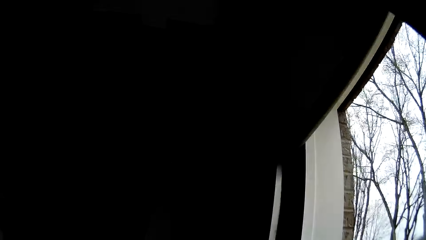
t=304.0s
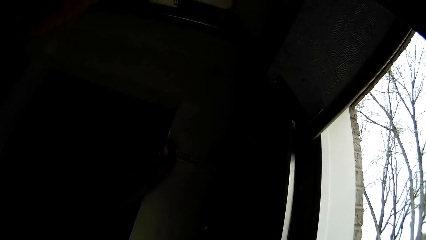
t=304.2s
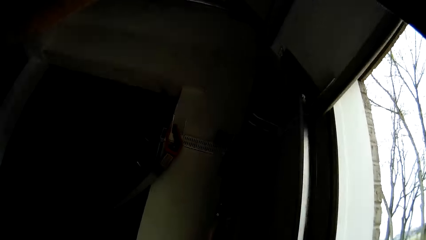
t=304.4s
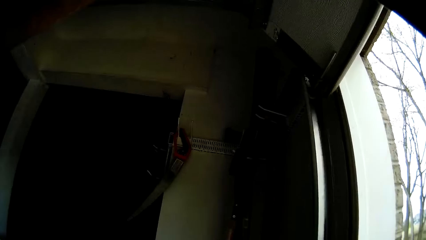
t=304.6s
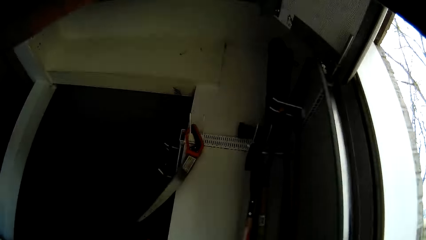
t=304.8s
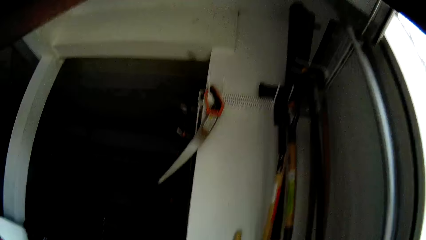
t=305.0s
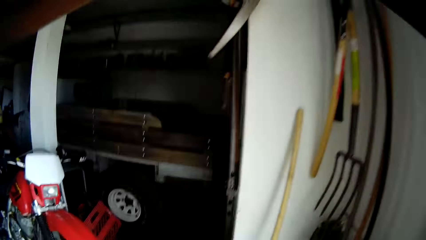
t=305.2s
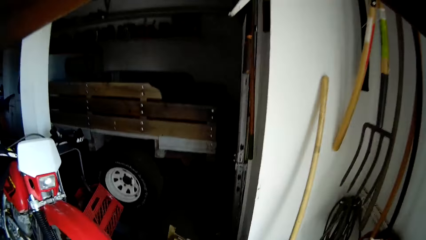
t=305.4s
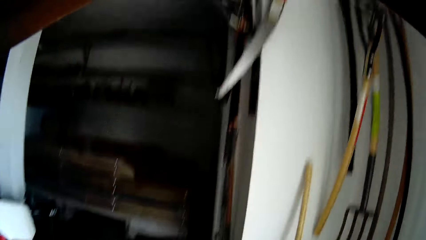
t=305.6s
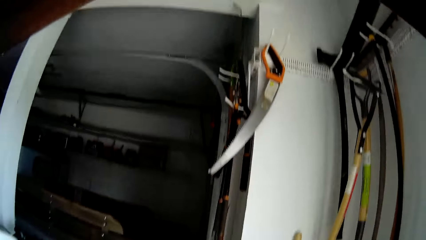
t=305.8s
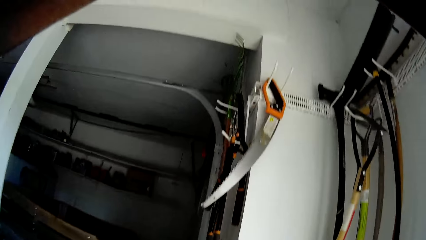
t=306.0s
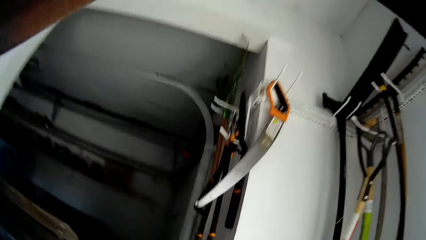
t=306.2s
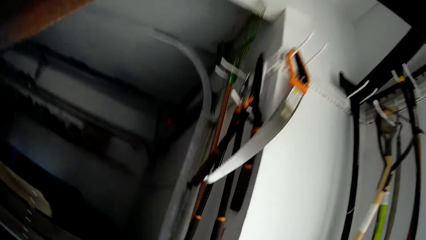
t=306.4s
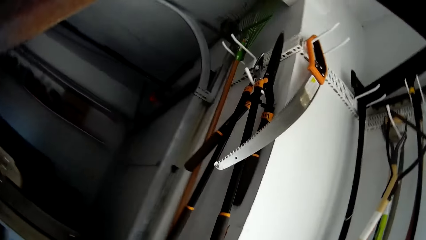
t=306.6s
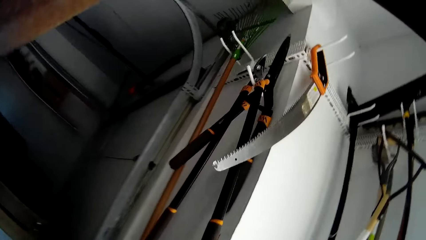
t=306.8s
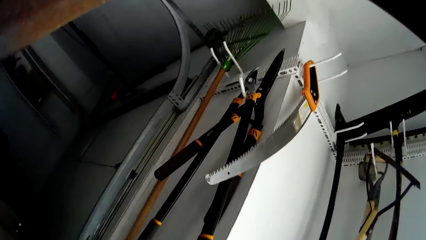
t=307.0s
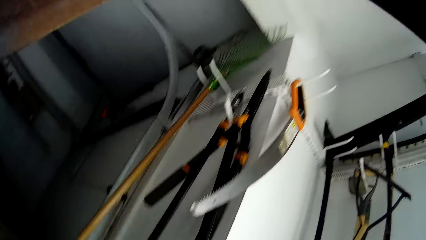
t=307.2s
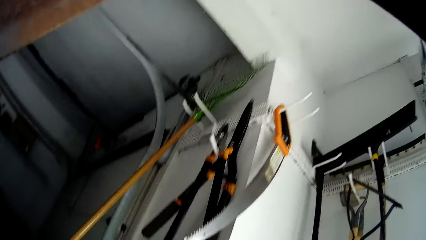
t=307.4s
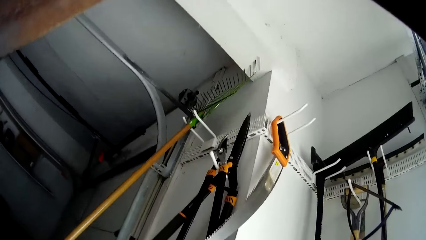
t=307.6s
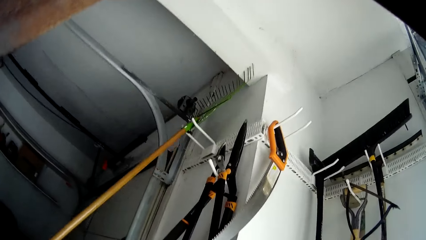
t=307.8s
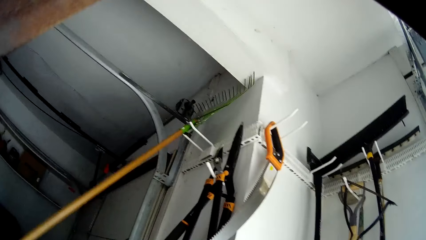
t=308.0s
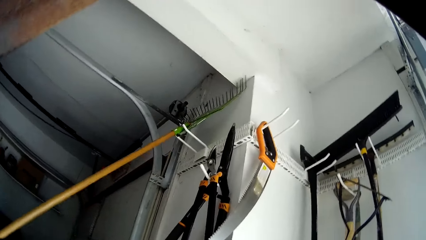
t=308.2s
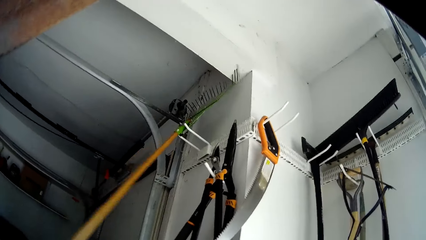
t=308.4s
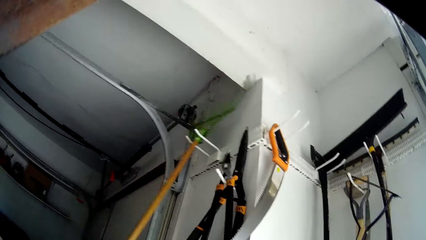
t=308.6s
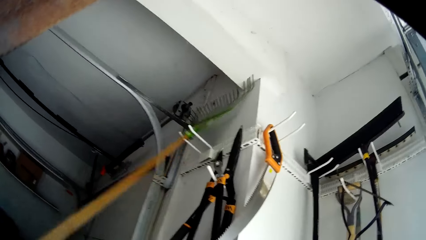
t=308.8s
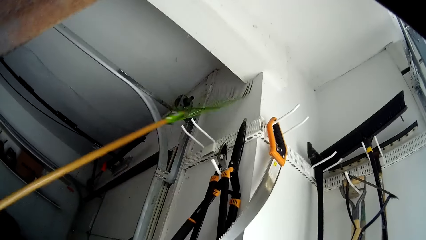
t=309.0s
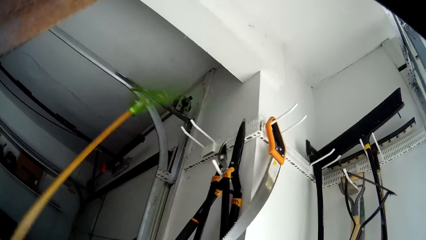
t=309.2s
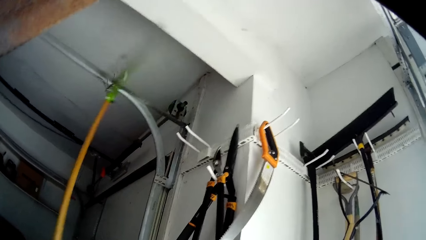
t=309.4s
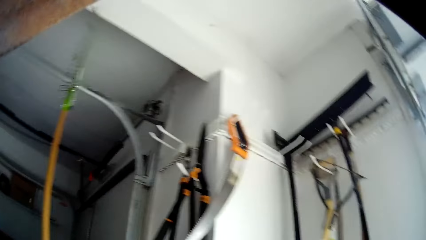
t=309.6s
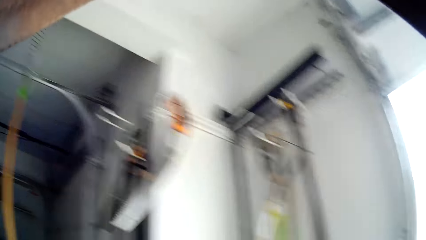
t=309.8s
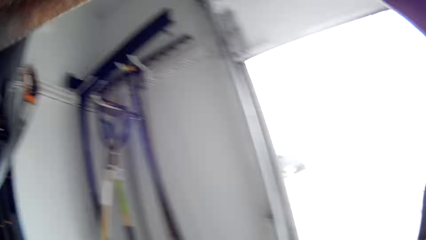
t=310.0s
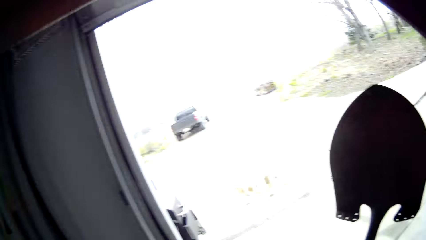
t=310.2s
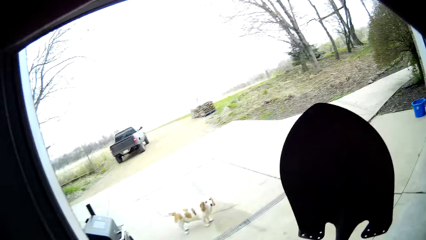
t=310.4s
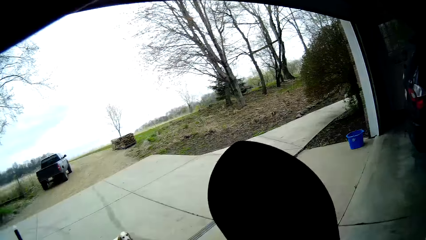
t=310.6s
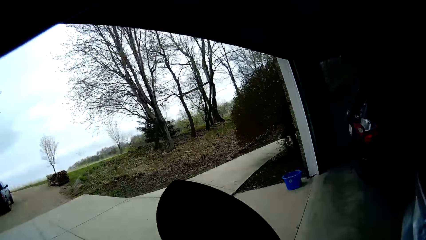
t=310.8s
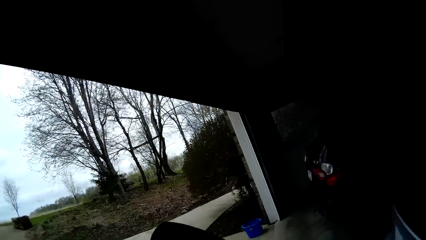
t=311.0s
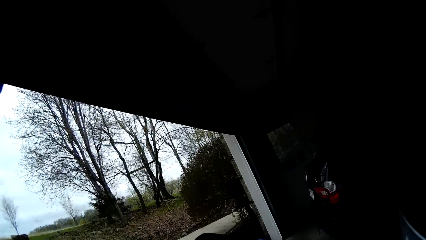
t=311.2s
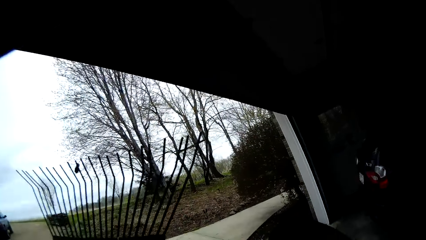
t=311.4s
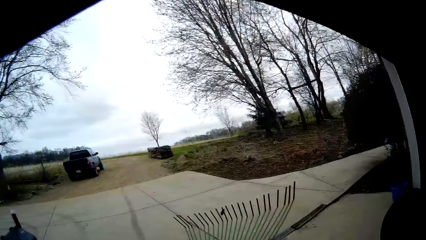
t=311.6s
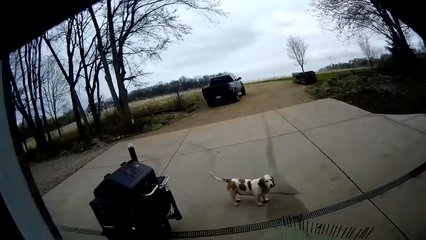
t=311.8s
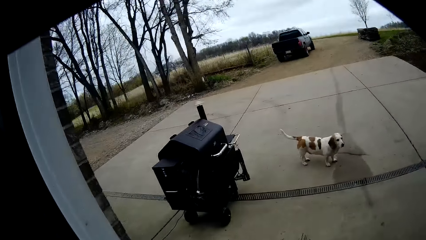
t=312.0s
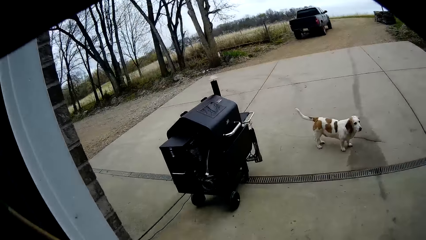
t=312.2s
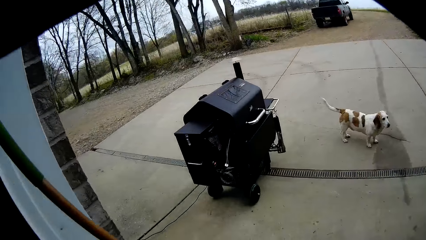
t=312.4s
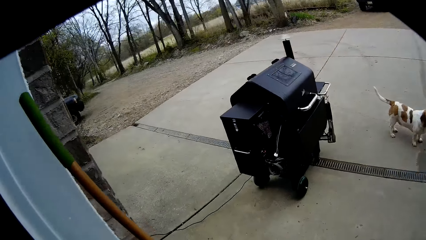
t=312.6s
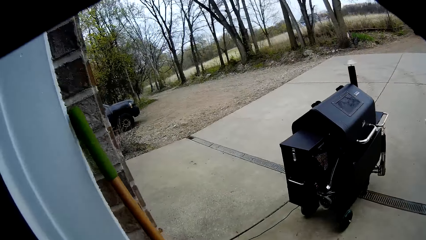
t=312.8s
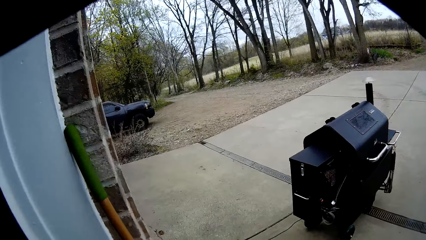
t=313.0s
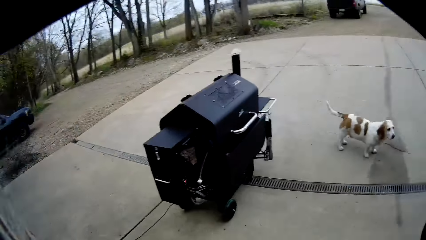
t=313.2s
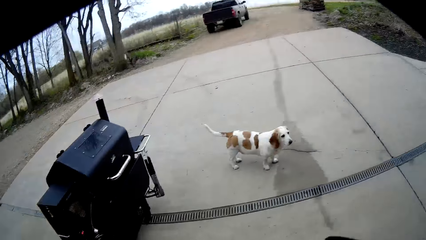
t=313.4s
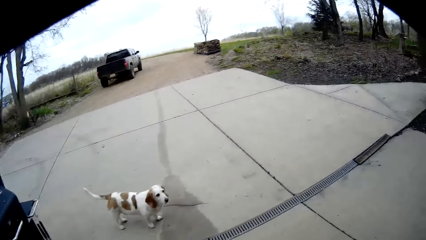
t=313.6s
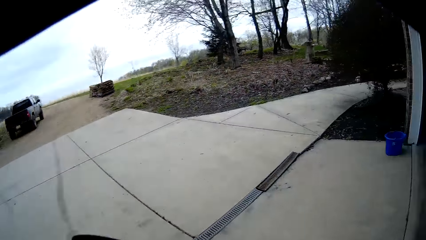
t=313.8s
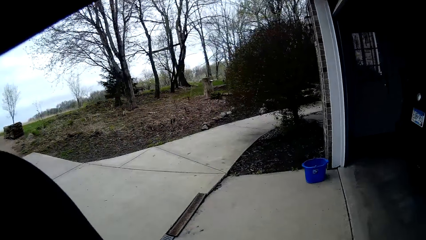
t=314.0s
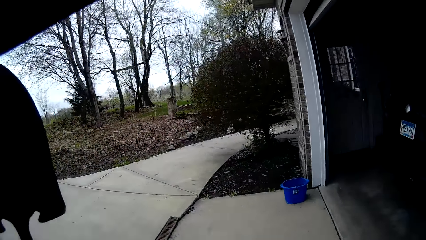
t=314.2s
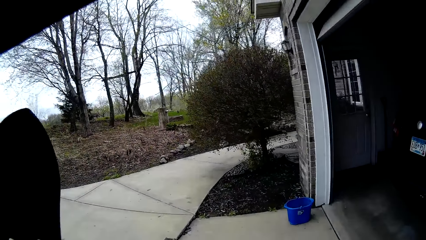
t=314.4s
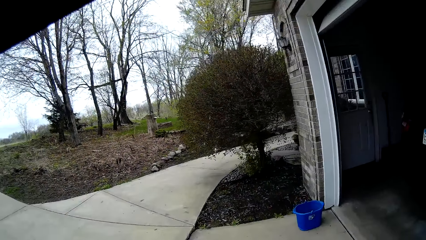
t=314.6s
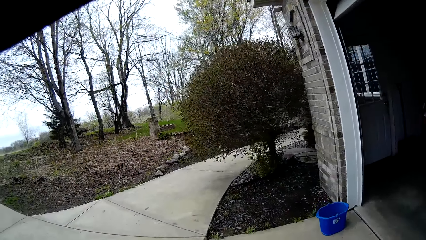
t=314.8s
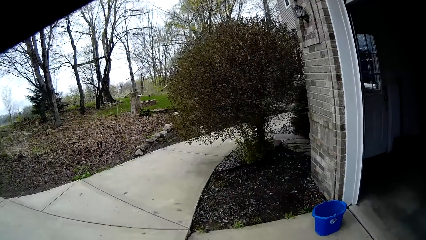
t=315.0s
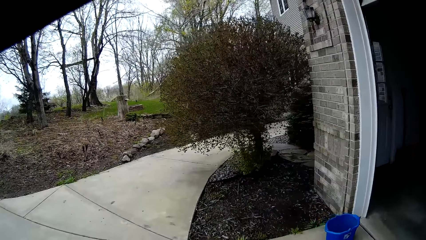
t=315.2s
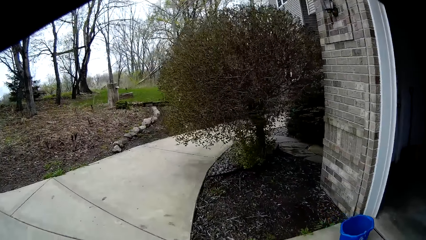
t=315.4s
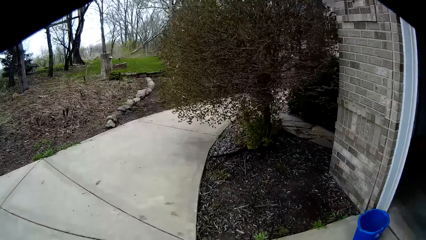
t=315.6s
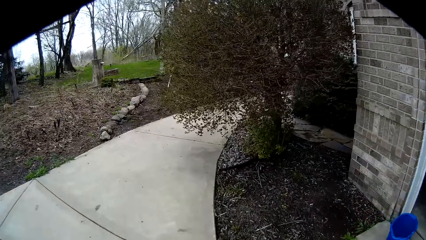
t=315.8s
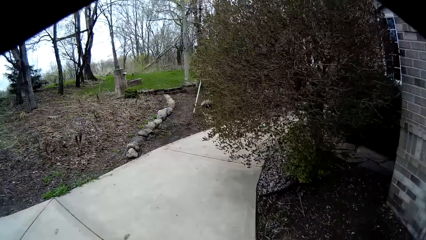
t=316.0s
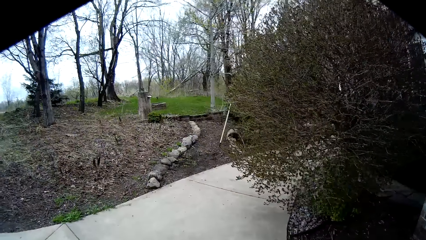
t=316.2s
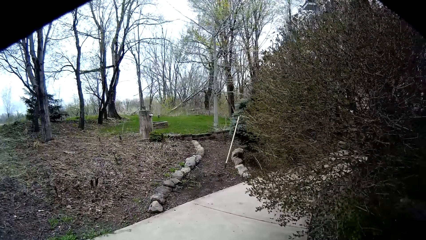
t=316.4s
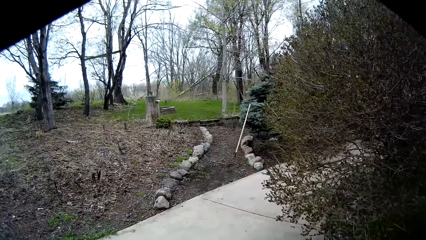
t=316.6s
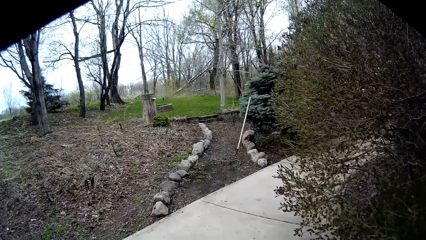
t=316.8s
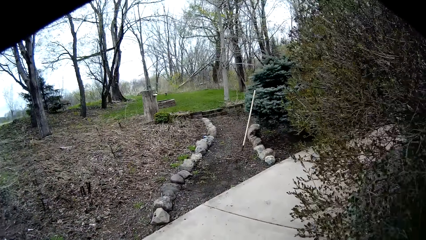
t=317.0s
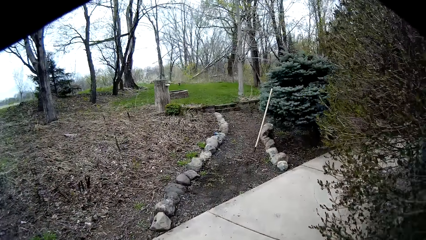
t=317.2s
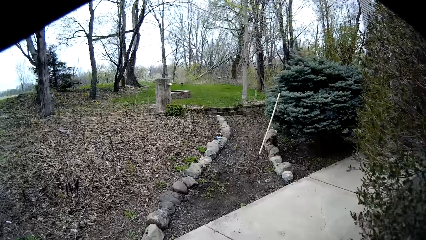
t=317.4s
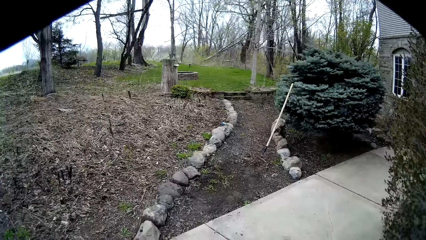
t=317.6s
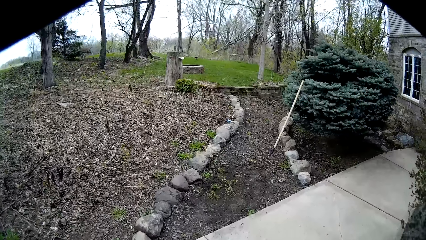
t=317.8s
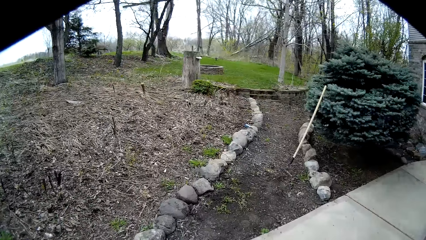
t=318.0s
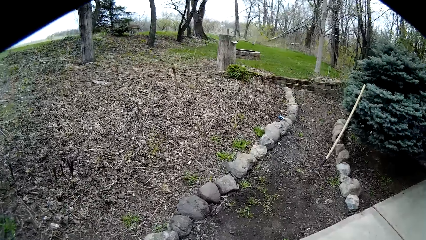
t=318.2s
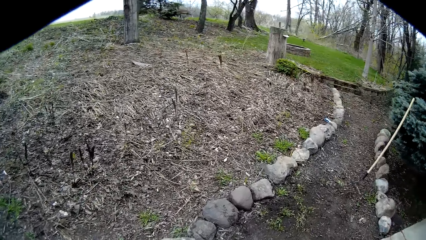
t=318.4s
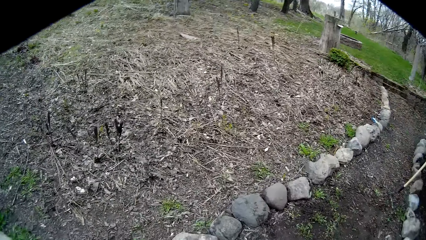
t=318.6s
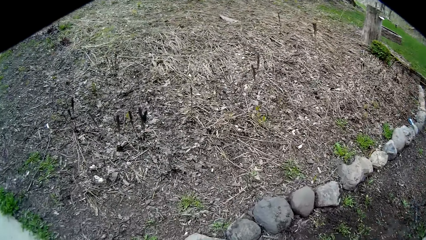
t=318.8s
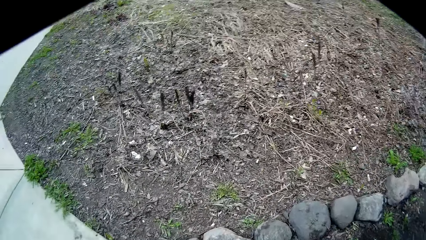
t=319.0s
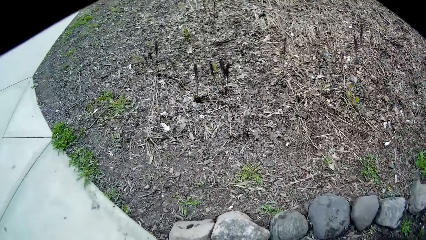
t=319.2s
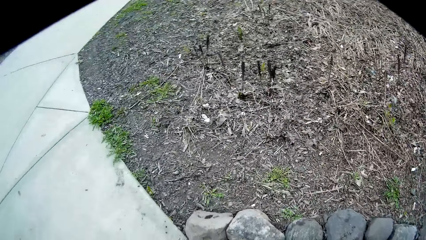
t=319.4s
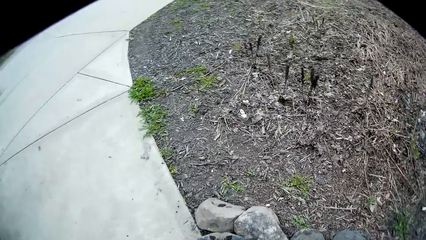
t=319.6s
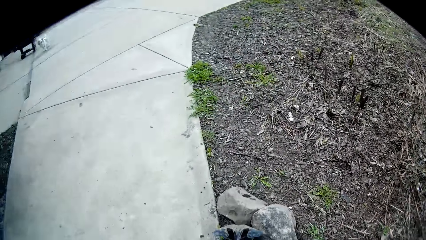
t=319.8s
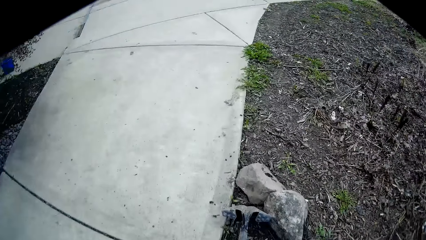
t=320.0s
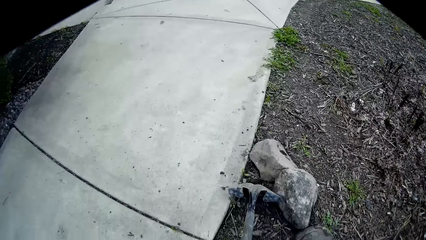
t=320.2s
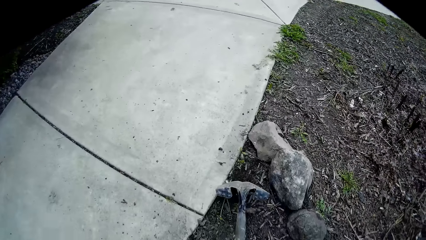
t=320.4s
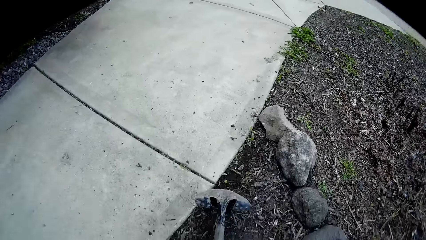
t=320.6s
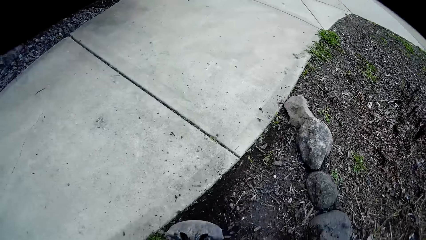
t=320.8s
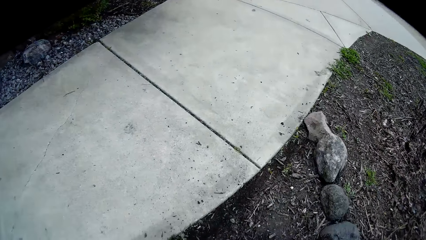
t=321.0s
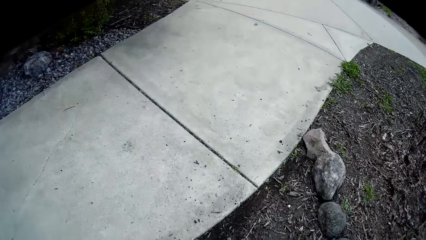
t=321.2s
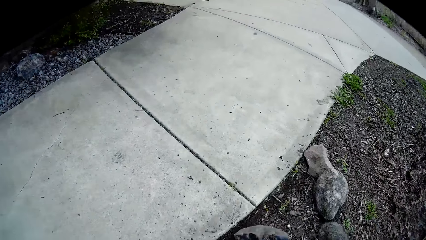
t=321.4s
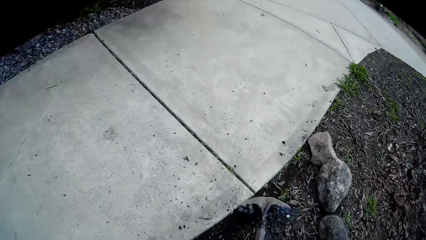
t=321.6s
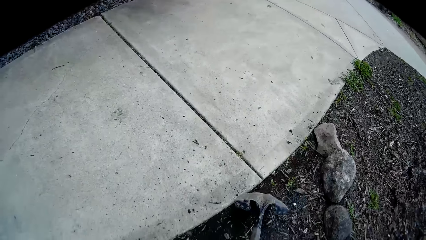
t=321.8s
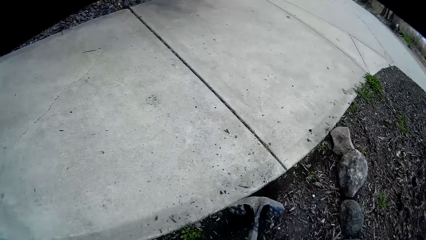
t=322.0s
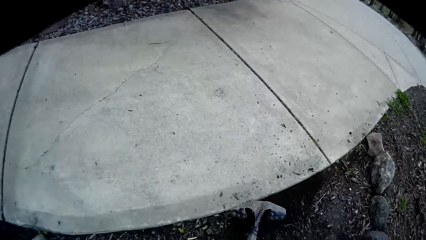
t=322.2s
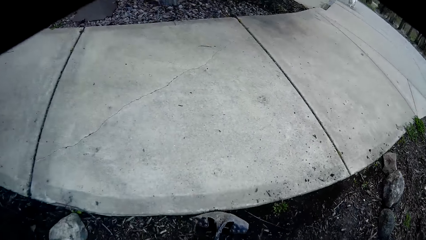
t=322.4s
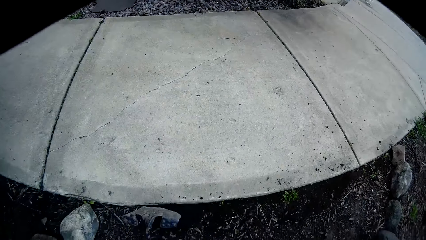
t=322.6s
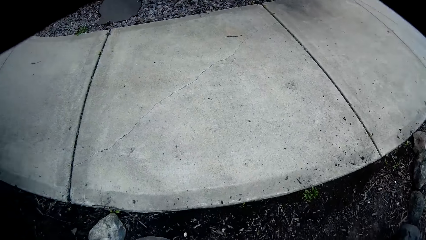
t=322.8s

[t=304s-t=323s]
The camera wearer picks the rake from the wall hanger with his left hand. He rests the rake in his left hand on a wall. He walks towards an orchard. He sweeps the ground with the shovel in his right hand. He digs with the spade or shovel.
